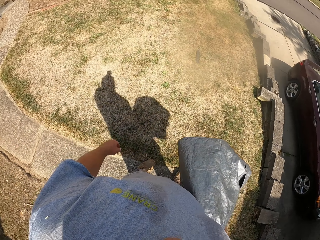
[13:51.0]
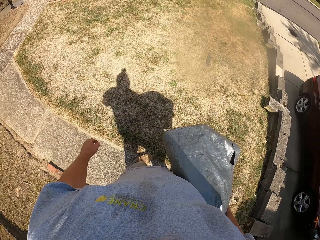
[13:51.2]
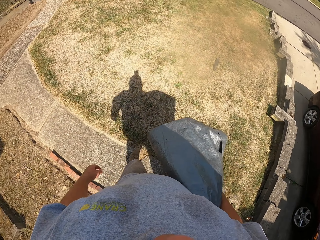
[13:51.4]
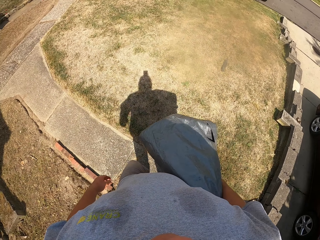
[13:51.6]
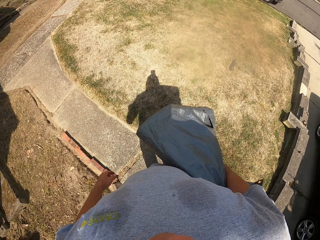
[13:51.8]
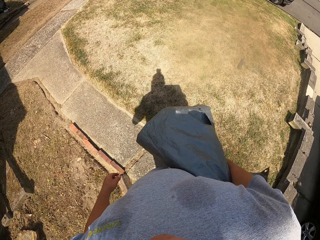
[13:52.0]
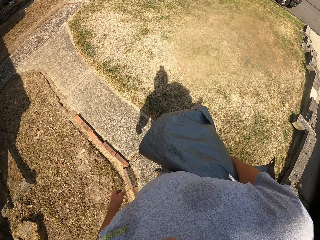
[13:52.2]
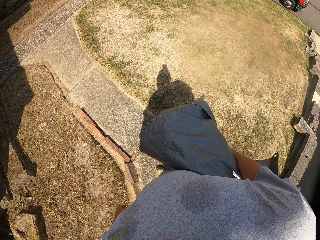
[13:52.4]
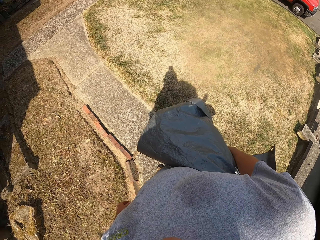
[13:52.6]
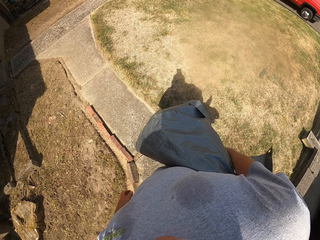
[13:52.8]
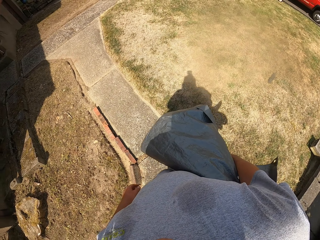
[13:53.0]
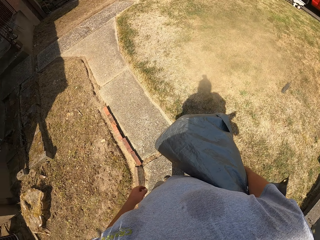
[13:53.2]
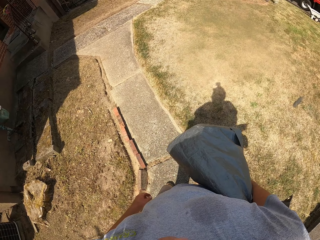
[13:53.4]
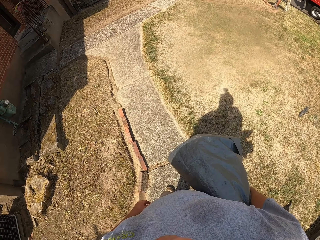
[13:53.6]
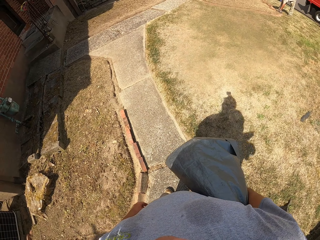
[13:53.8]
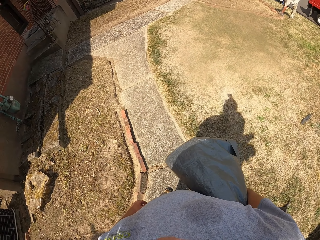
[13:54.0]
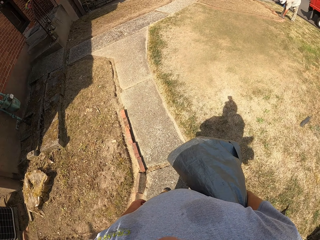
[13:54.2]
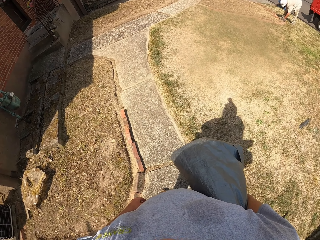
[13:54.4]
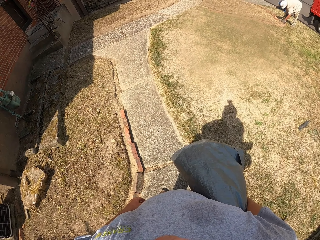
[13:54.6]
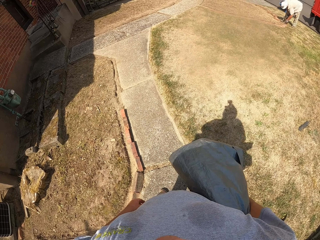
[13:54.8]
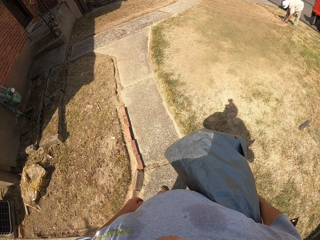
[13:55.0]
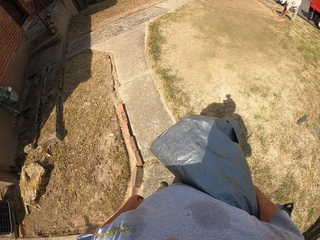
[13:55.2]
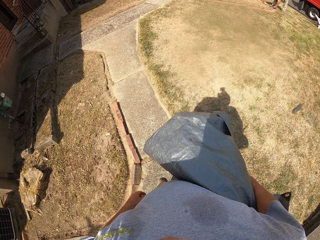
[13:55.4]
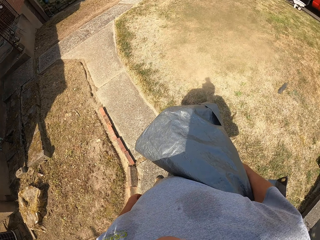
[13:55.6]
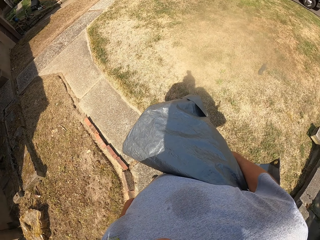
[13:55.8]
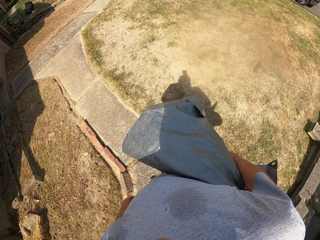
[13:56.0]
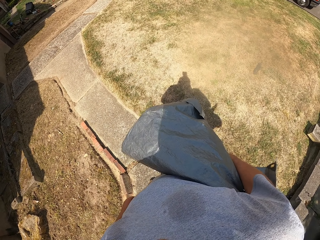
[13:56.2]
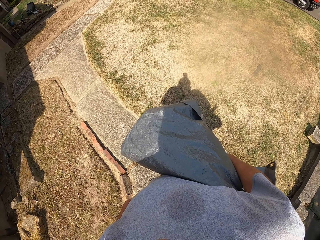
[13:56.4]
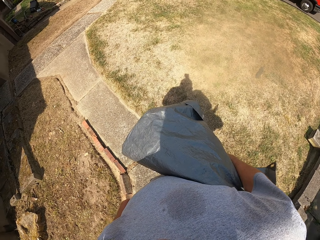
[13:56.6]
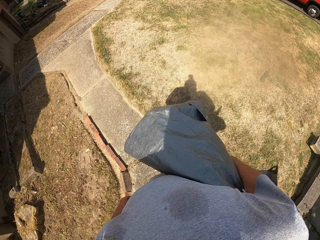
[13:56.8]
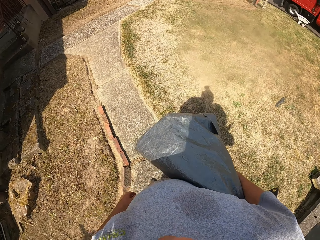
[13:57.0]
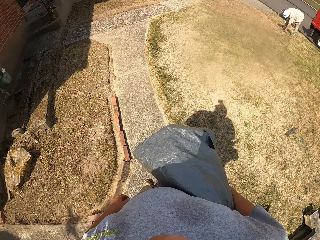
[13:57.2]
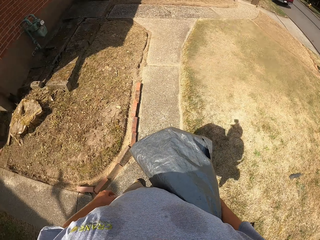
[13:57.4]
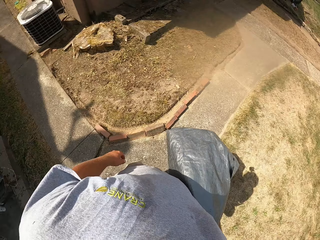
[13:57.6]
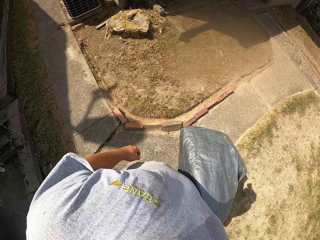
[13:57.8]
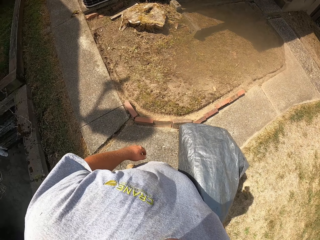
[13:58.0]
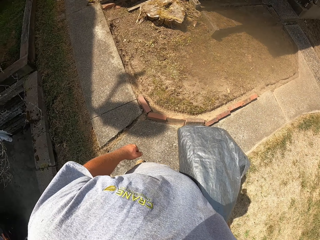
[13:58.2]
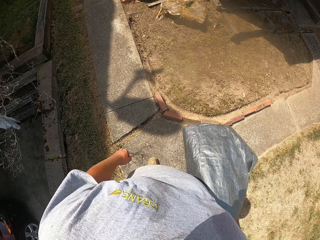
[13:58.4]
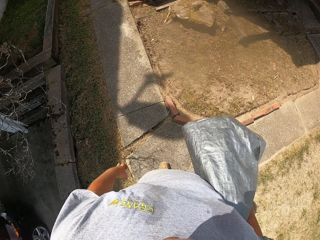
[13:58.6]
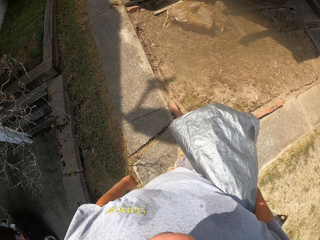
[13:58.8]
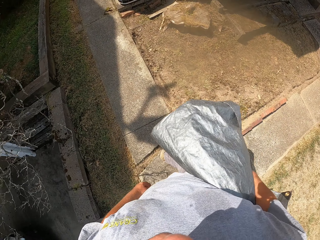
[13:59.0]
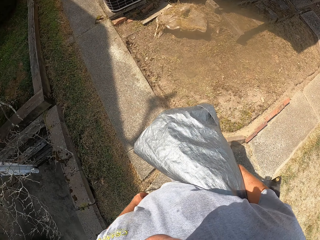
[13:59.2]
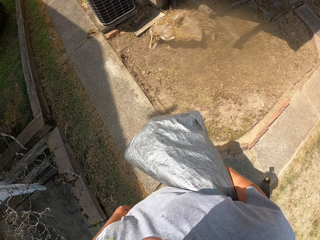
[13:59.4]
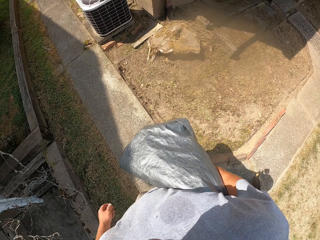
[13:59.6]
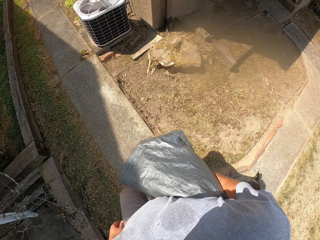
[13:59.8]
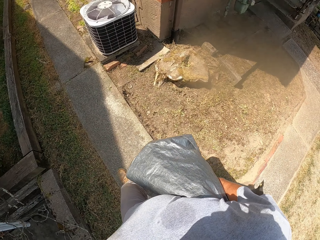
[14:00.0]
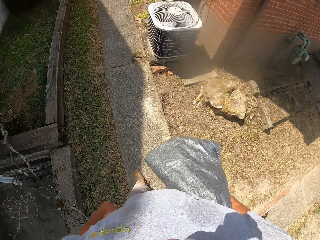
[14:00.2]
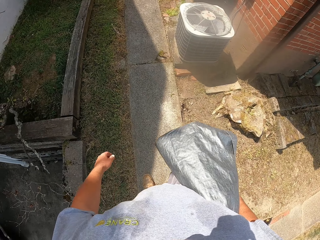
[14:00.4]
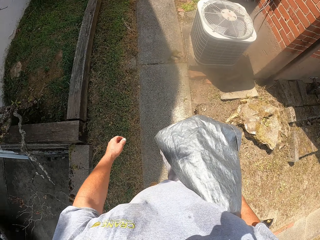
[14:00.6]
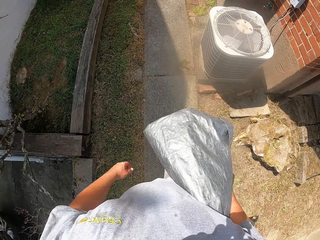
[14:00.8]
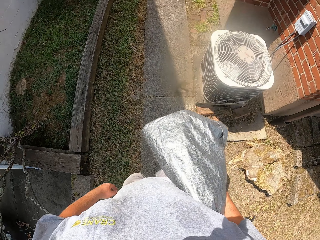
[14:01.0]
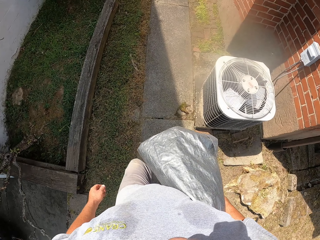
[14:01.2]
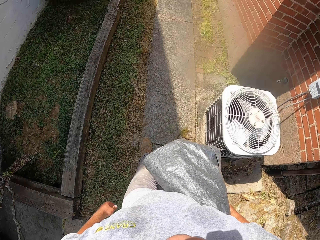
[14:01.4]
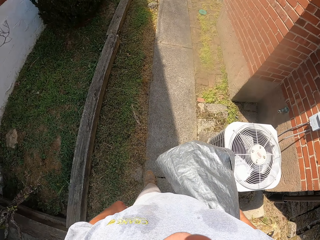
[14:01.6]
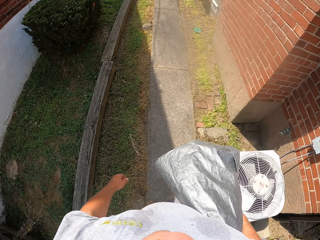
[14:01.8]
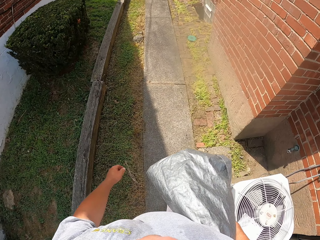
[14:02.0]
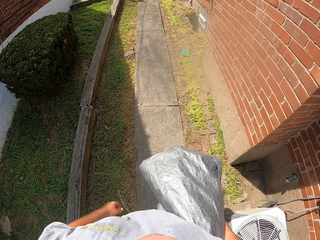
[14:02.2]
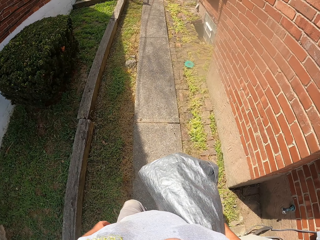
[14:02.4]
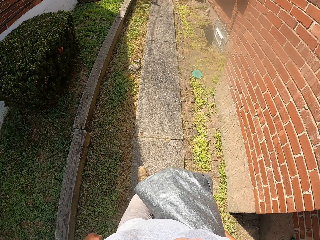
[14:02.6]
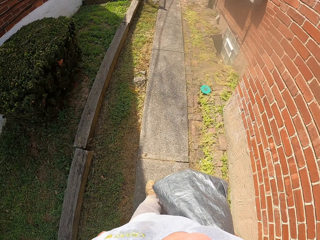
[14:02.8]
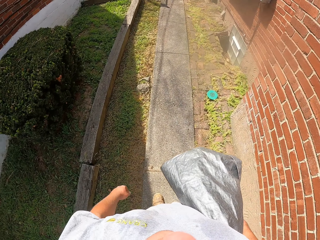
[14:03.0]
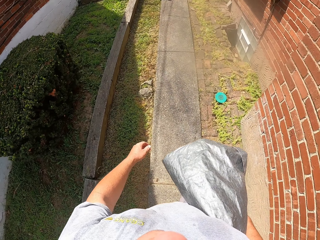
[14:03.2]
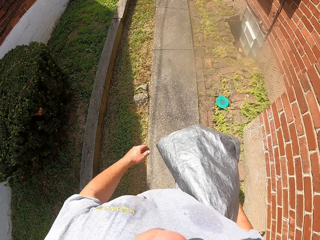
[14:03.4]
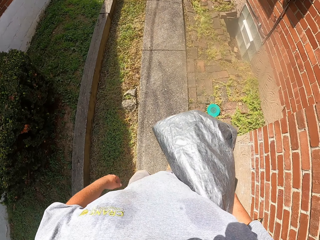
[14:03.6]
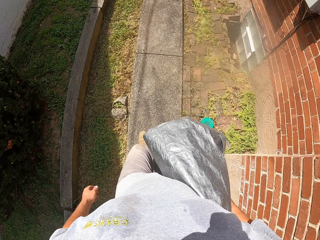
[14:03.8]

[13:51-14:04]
The camera wearer looks around. They walk on the pavement.

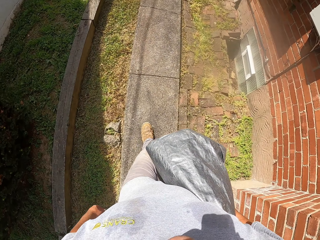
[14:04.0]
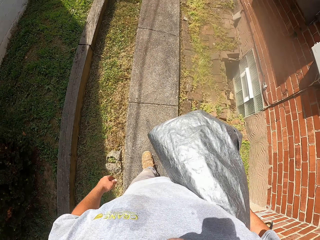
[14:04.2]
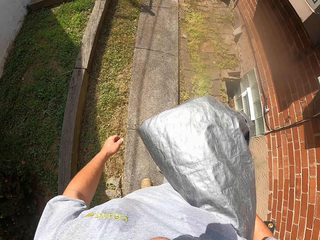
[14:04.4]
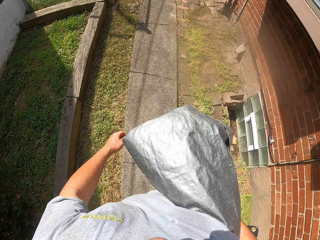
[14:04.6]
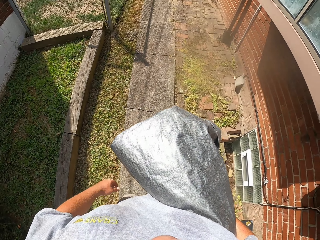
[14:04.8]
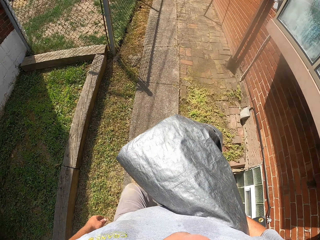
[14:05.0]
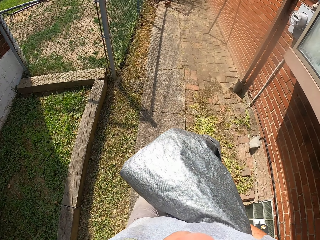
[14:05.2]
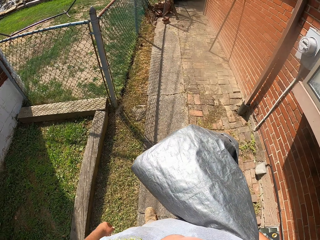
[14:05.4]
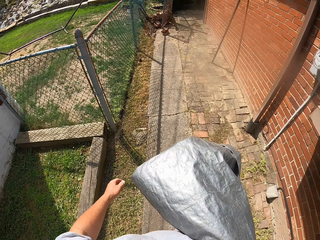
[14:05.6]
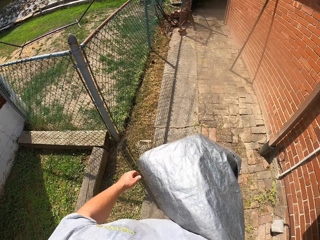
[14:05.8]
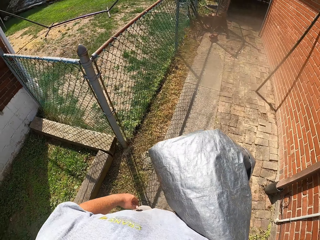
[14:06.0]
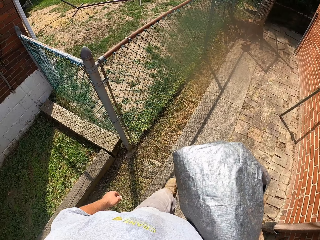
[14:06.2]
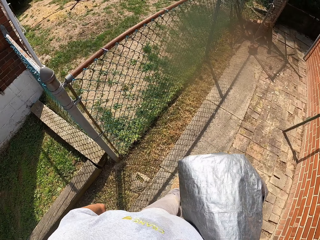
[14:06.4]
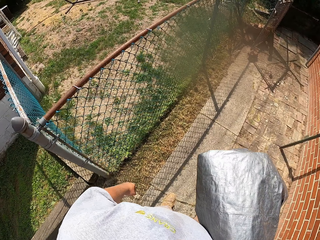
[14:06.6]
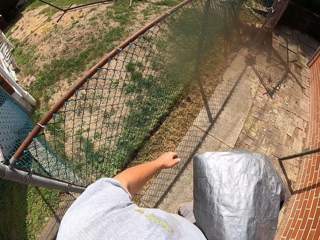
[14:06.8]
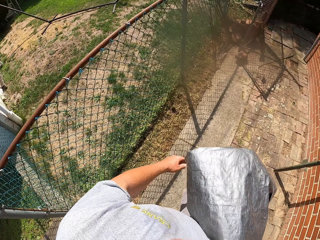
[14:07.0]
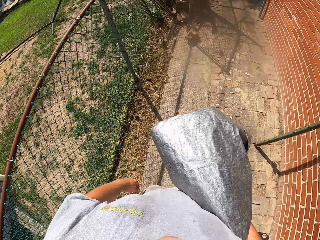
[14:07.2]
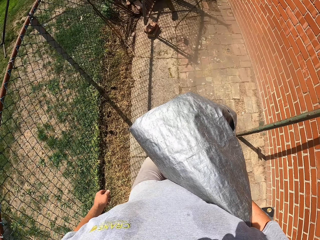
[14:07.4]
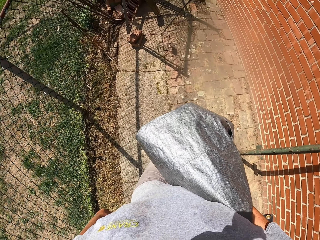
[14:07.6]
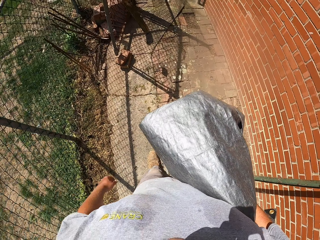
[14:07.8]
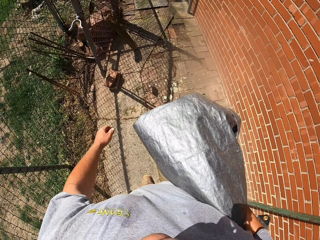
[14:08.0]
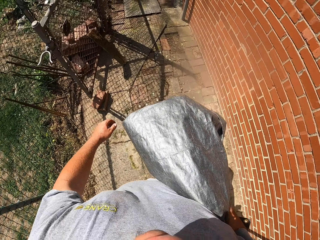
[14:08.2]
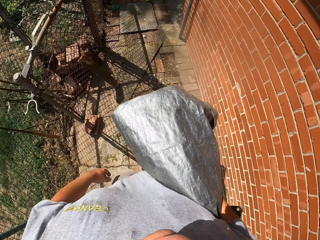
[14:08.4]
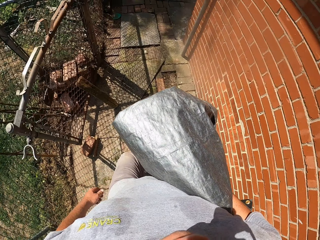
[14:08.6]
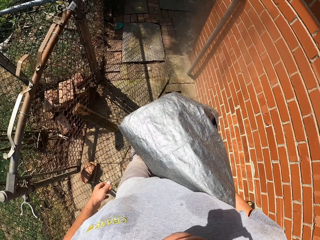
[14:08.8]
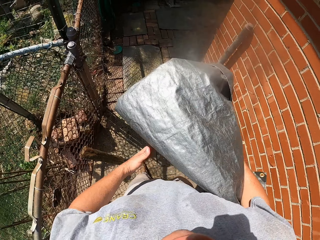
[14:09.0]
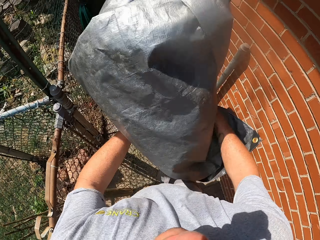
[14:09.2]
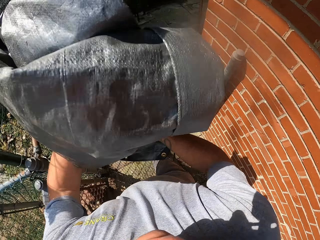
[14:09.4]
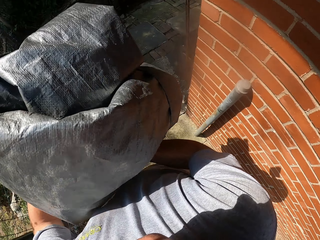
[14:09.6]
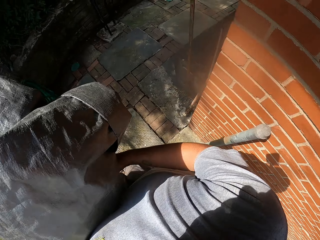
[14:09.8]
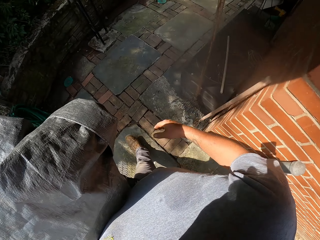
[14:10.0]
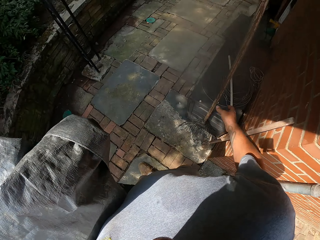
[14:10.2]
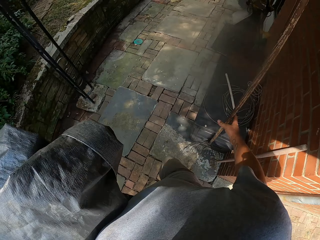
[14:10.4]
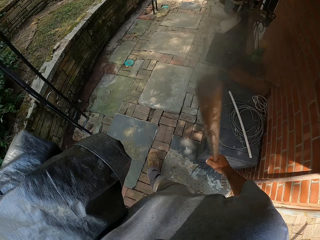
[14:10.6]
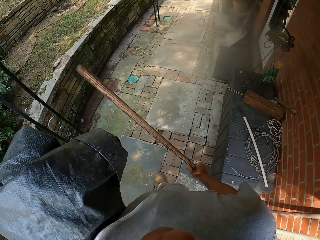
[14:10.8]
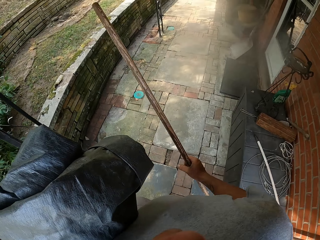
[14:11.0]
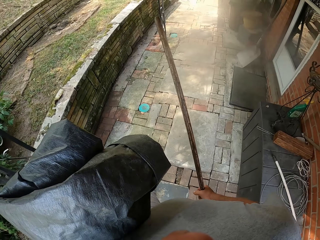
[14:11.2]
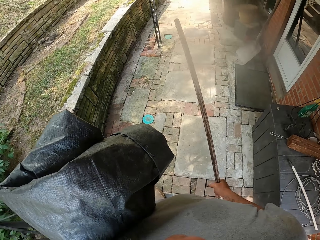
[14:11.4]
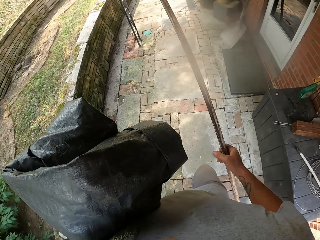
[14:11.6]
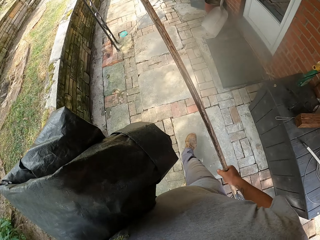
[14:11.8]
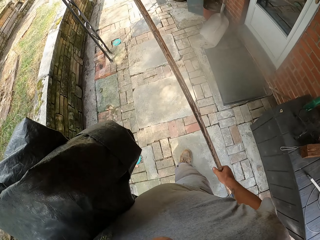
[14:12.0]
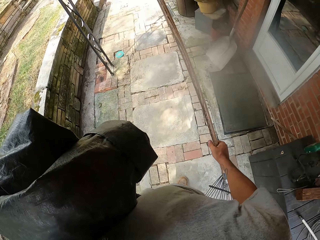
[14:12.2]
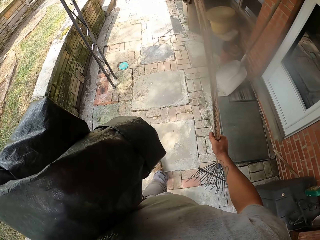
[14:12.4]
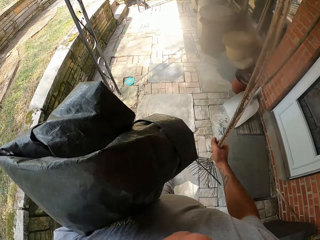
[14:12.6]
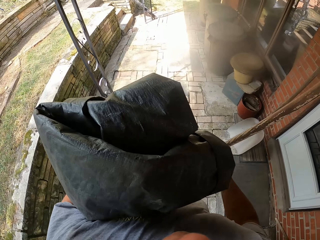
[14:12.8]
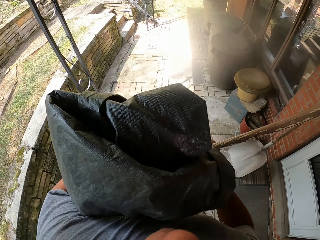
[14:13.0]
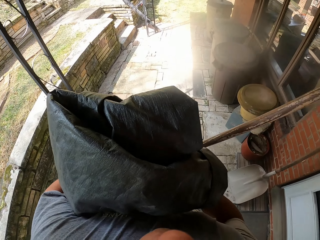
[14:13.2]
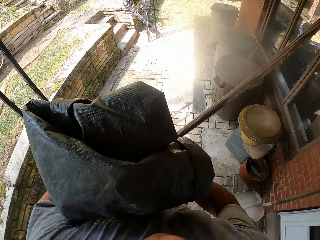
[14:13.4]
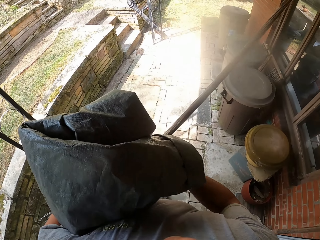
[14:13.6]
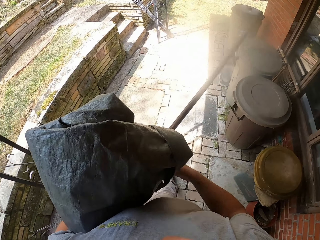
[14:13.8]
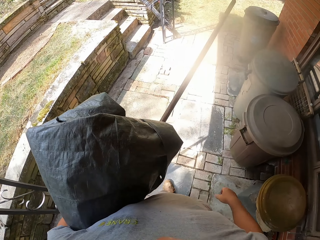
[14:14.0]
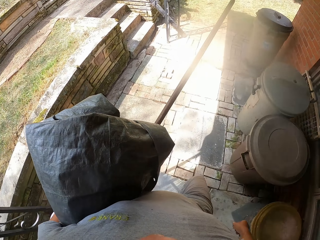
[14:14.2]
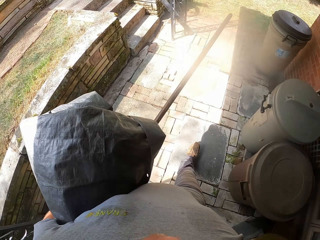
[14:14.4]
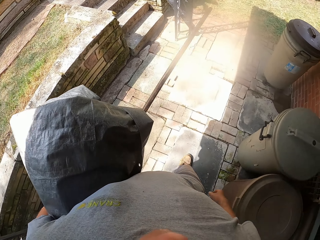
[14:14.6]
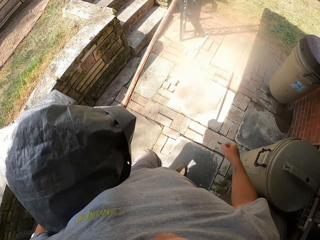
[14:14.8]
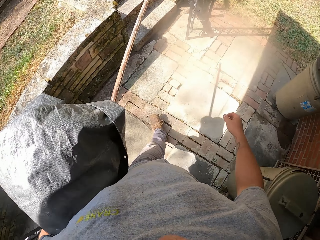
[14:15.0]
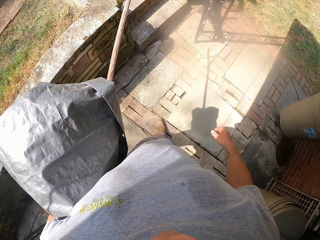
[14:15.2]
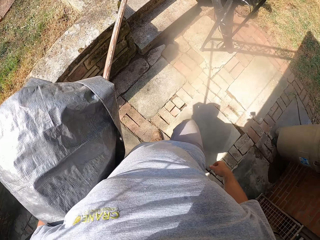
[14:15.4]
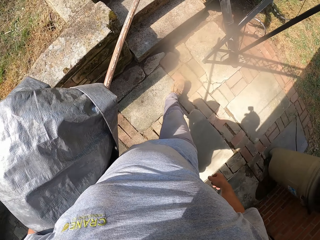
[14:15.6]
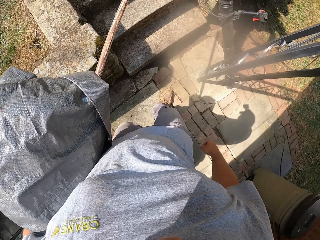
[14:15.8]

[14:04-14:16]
The camera wearer moves the sack. They hold the sack with the other hand. They pick up the rake. They walk on the pavement. They pick up the rake with the other hand.
